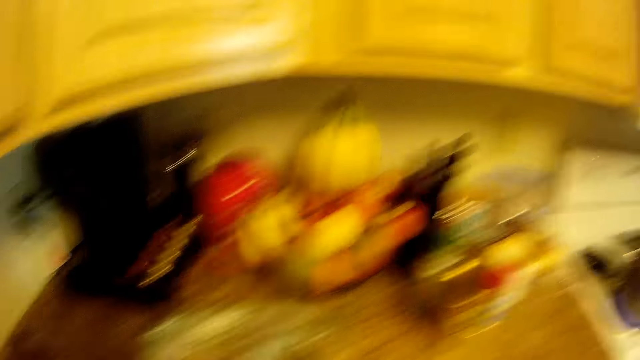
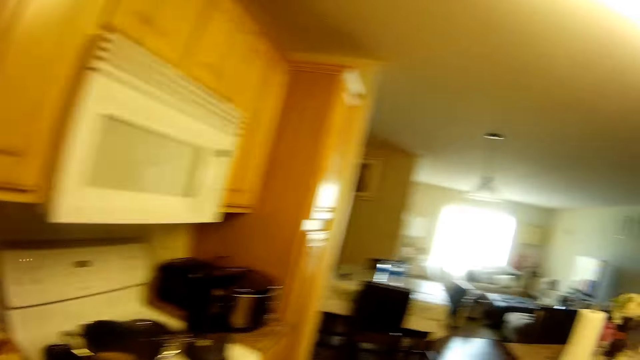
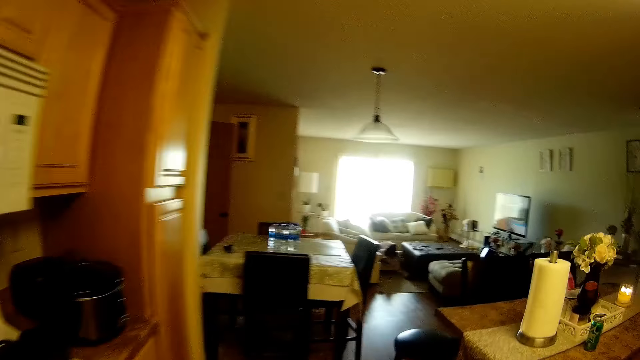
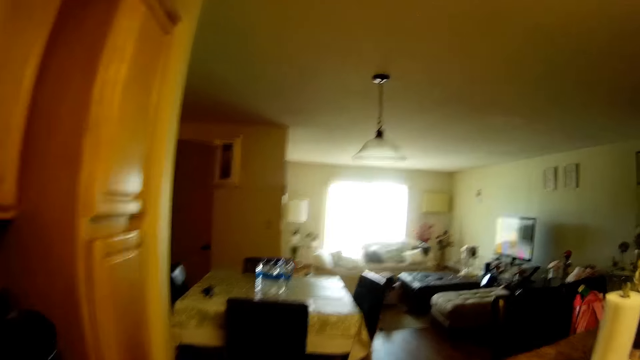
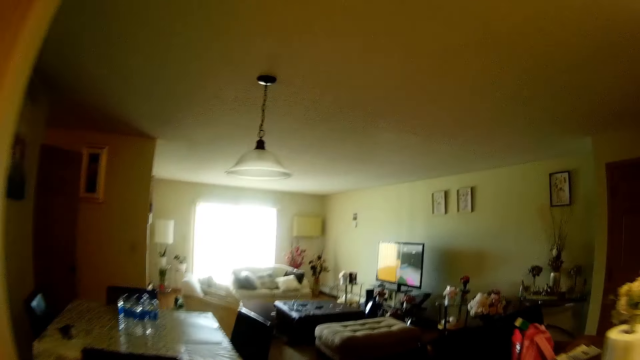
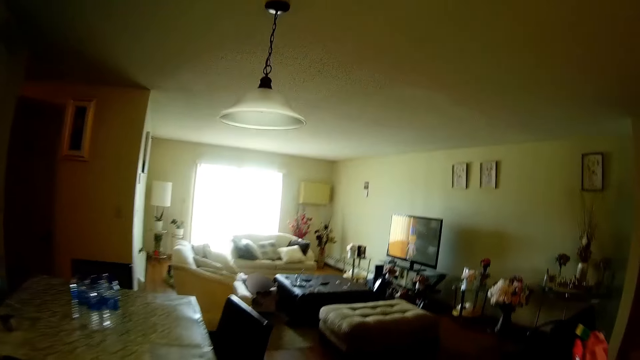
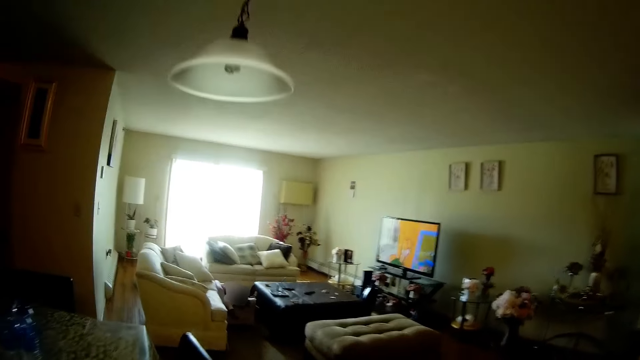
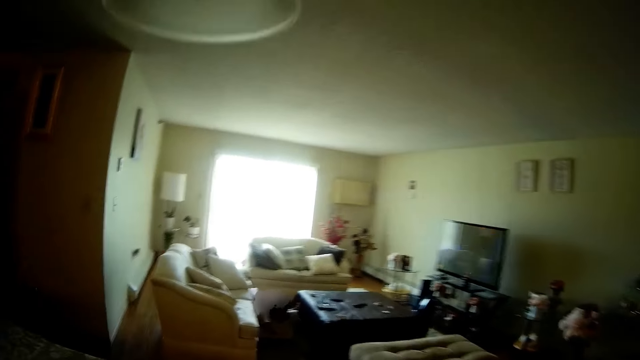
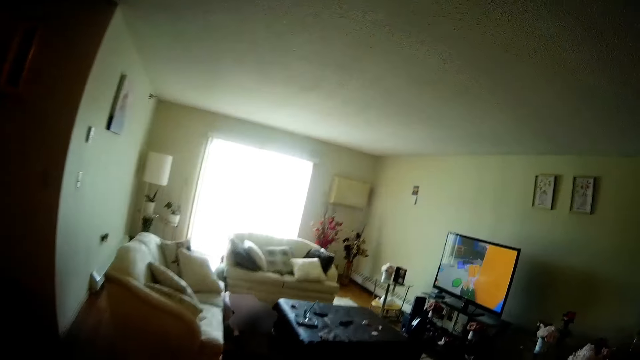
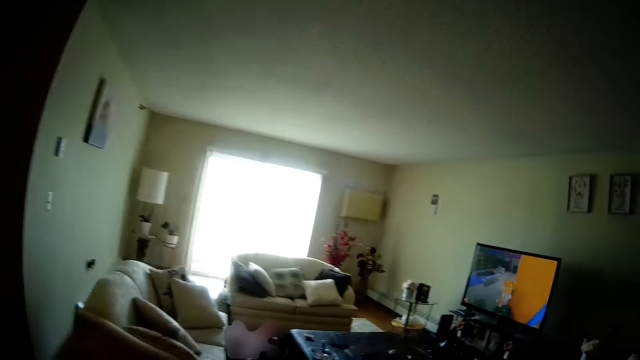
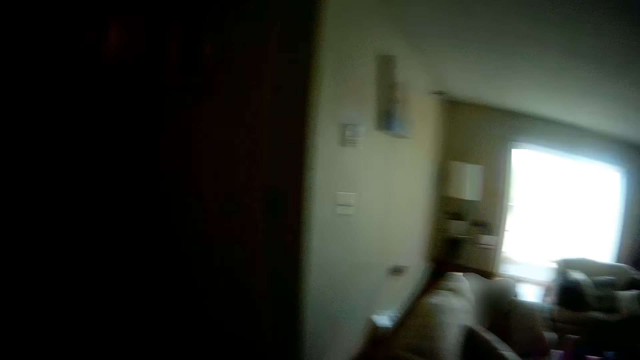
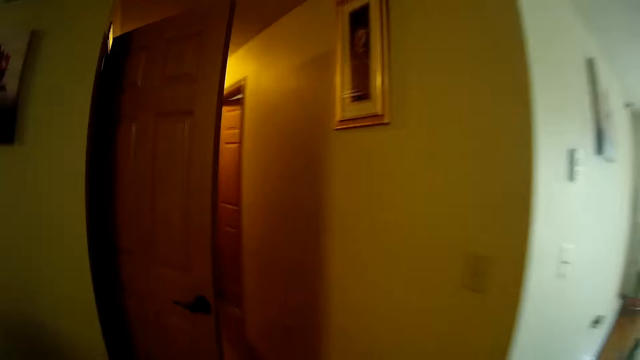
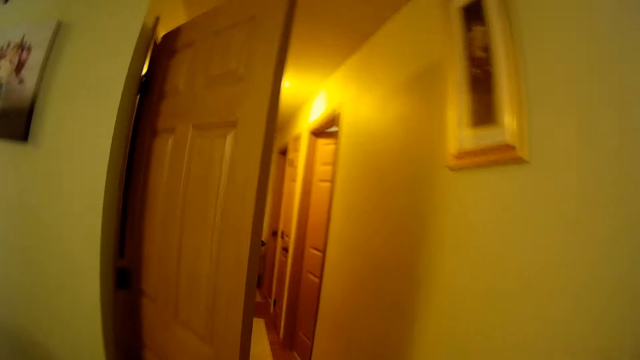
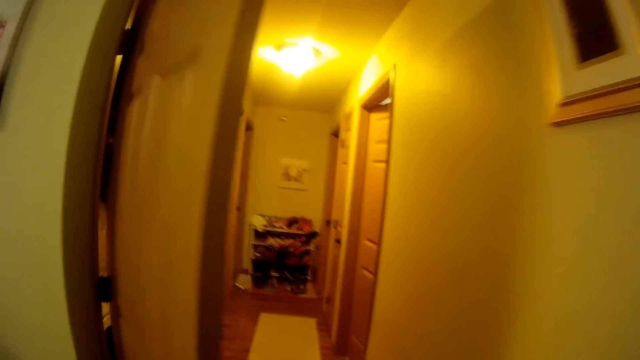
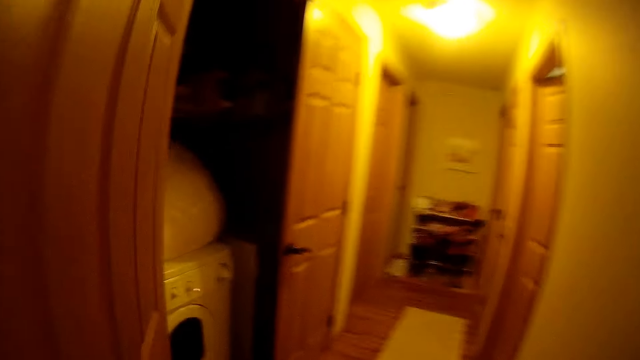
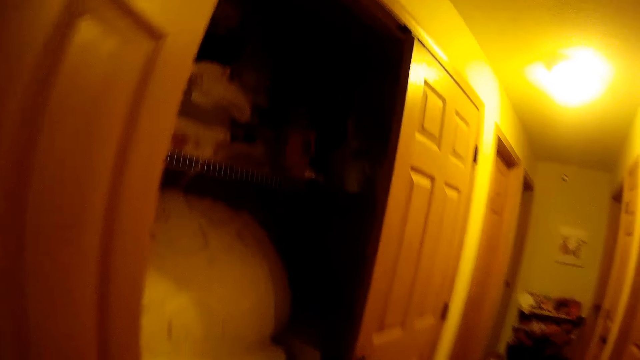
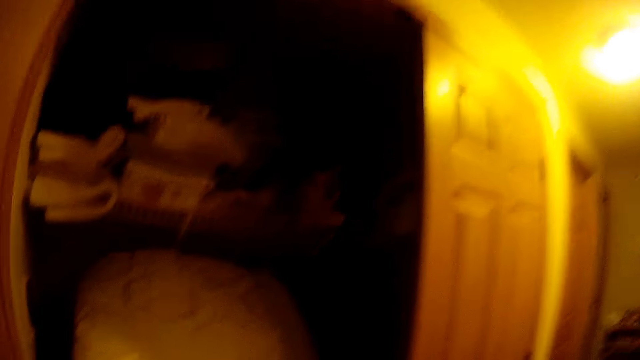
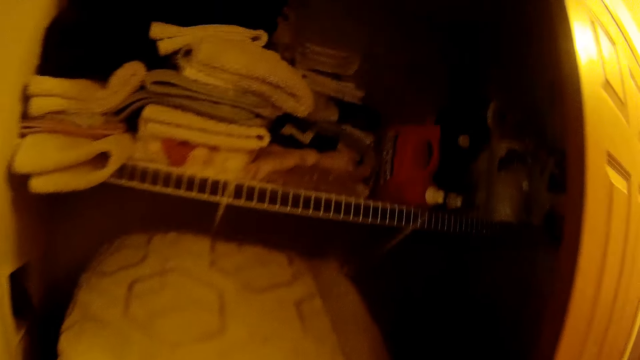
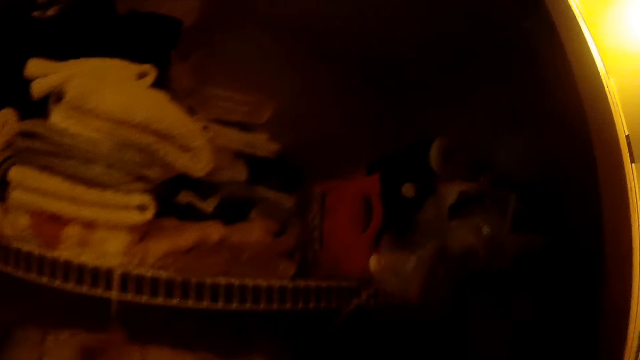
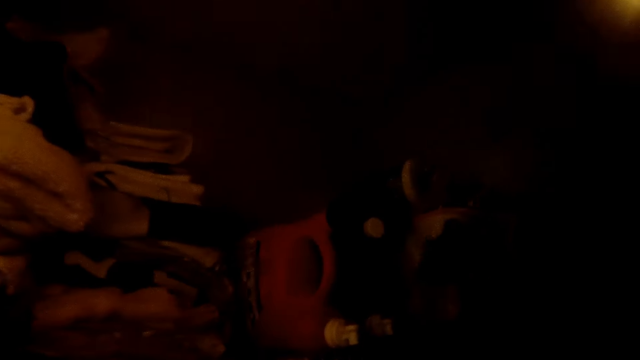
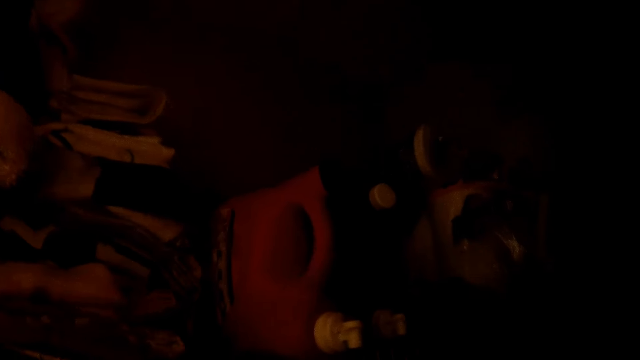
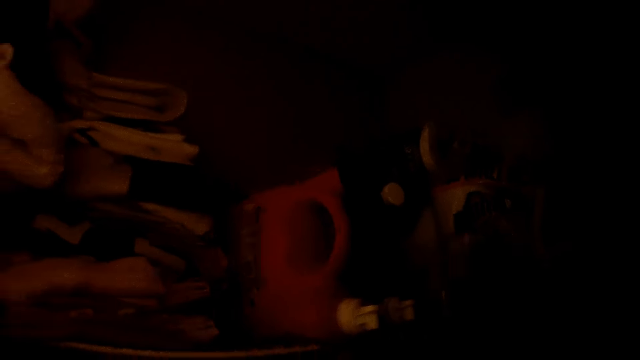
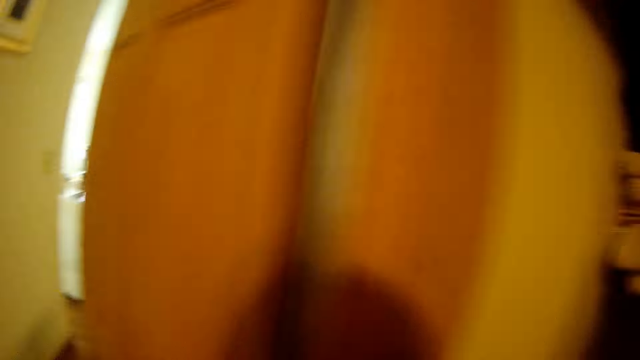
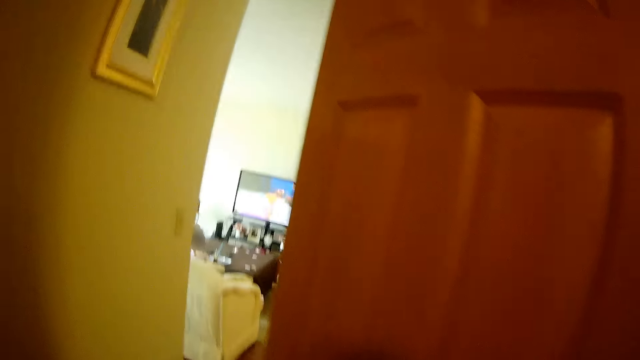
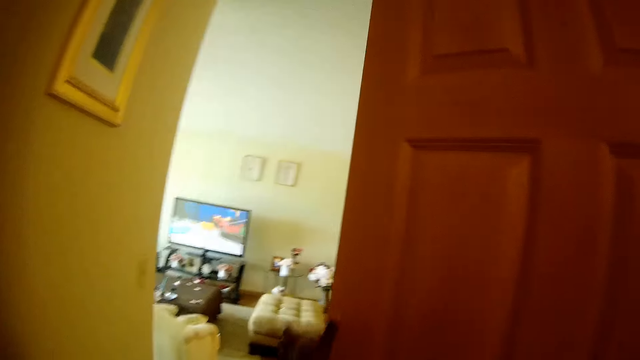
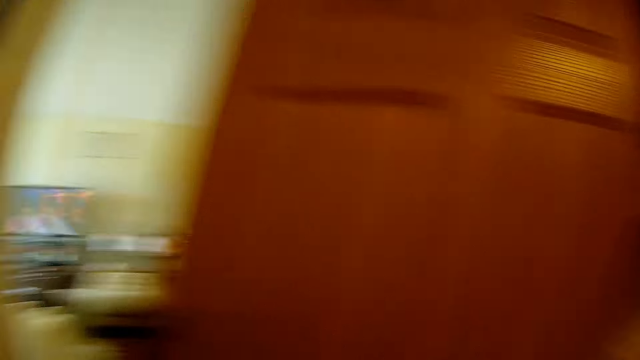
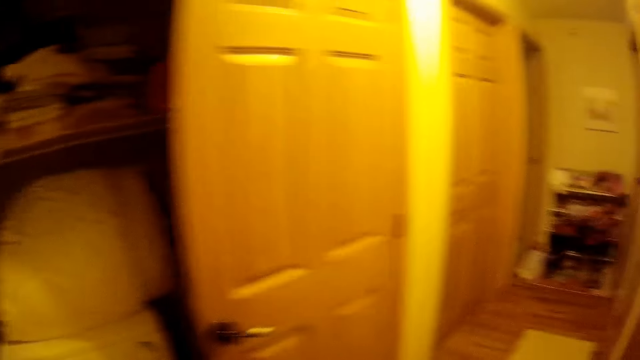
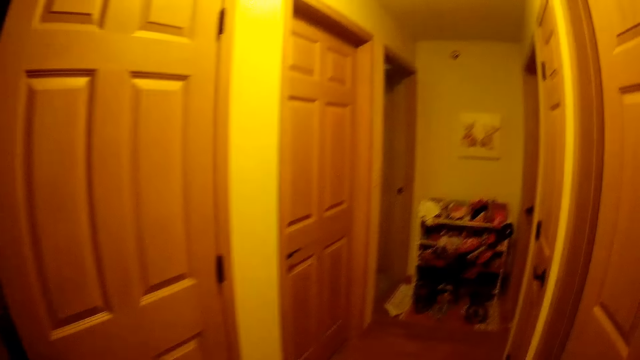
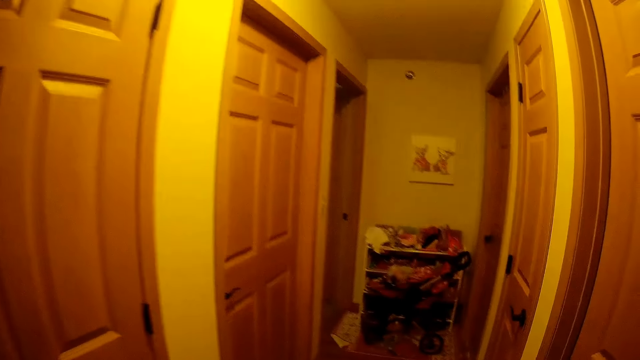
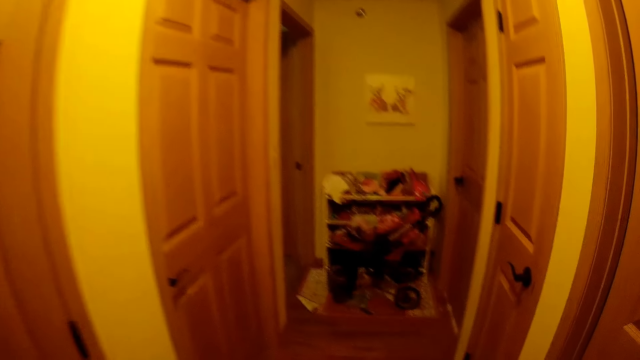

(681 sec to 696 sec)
The camera wearer interacts with the girl. The camera wearer walks in the house. She walks into the living room. She walks into a corridor in the apartment. She drops a bowl on her right hand on the shelf. She walks in the house.

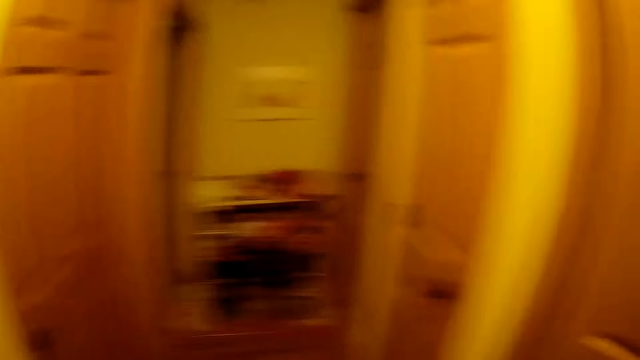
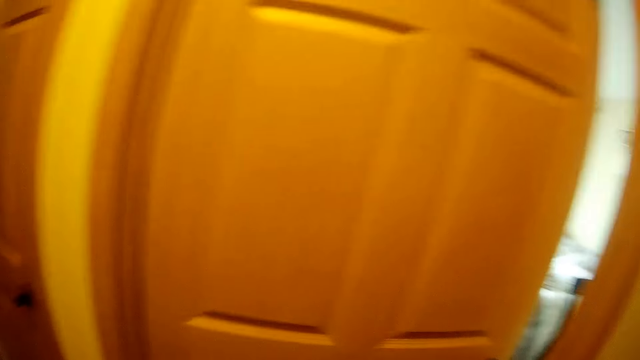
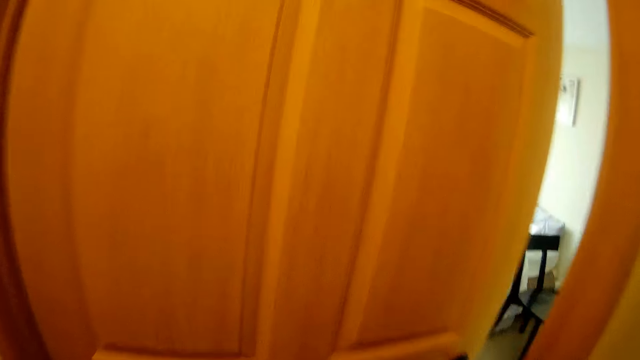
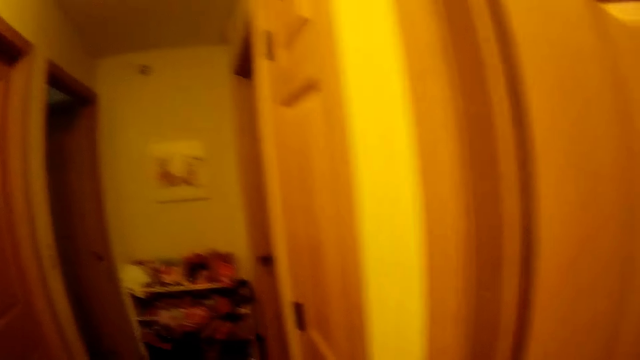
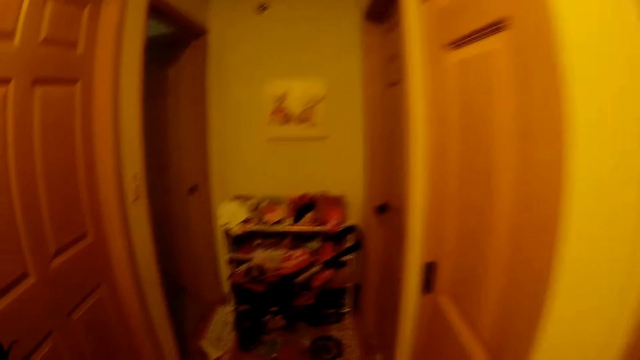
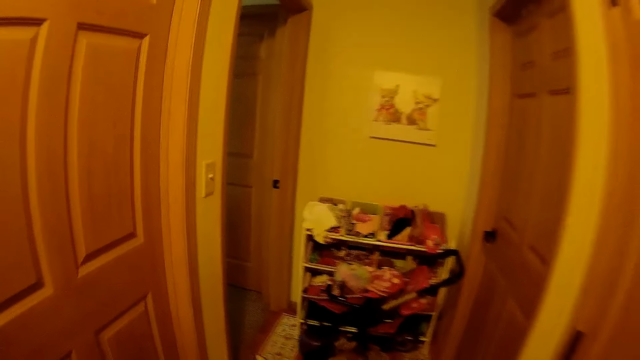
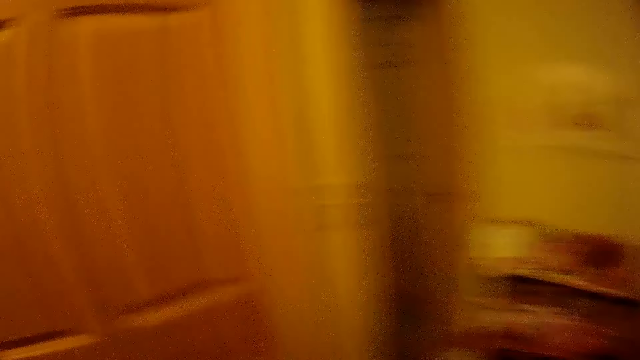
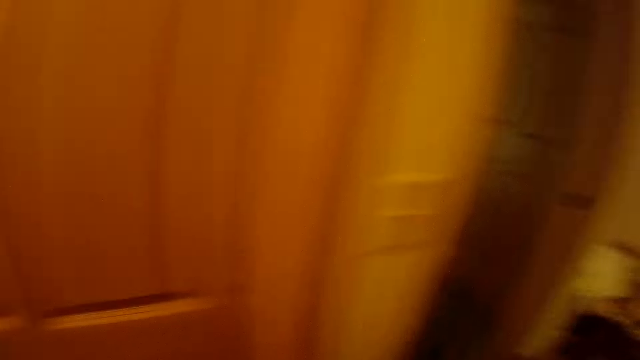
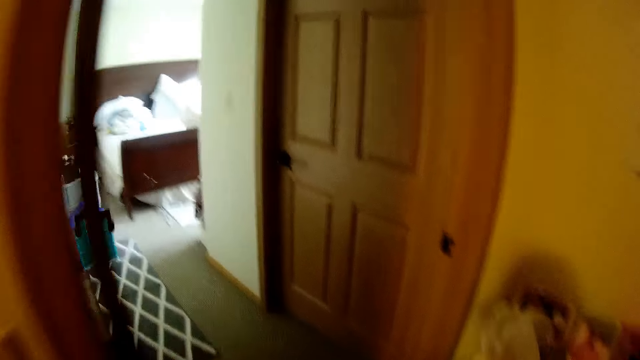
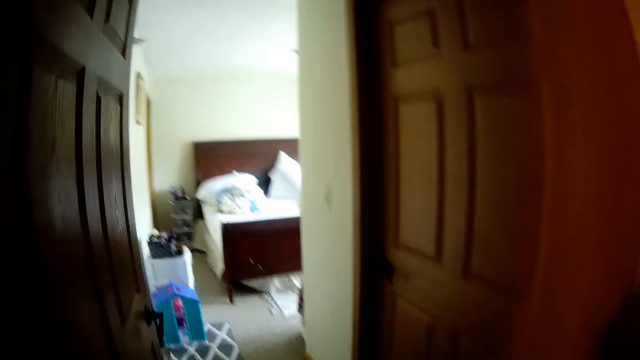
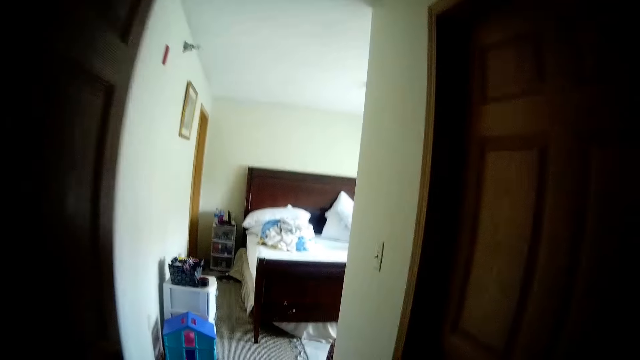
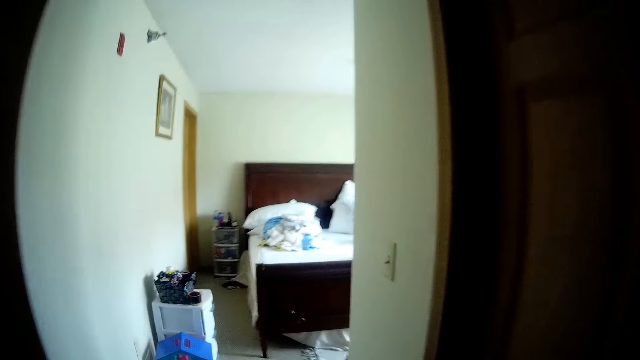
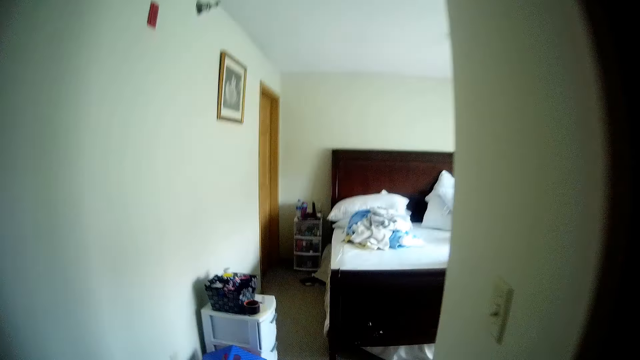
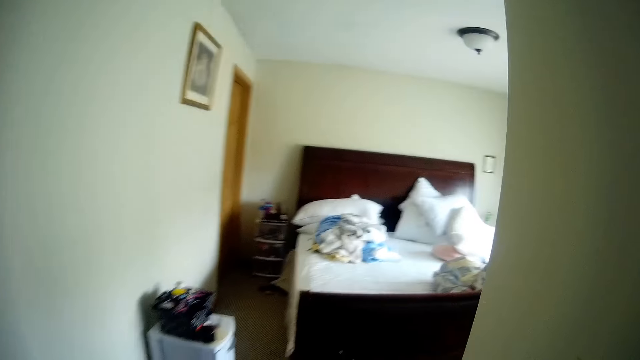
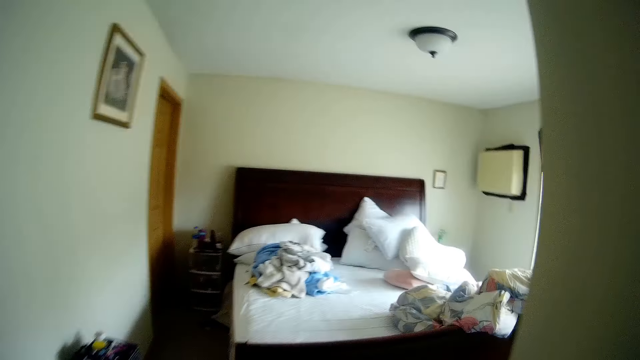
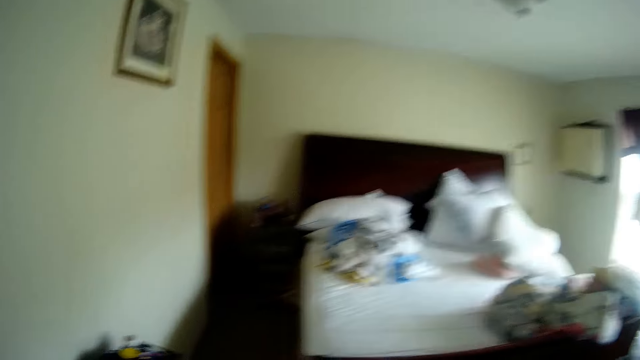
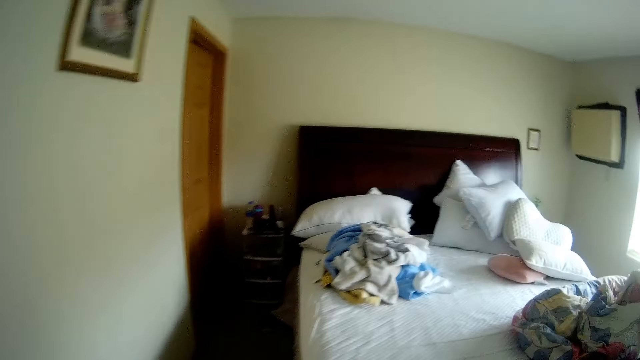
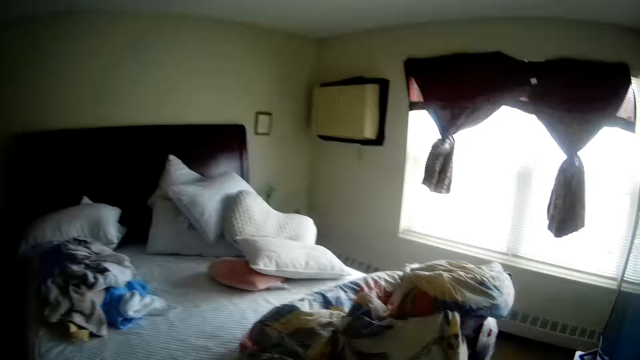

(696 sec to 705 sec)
The camera wearer walks into a room.
